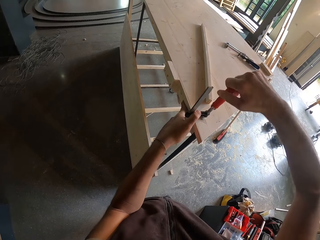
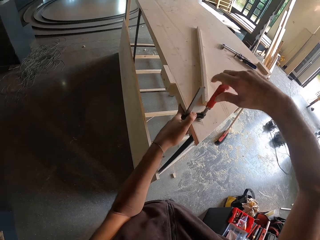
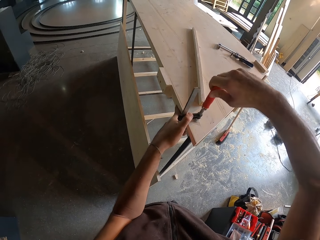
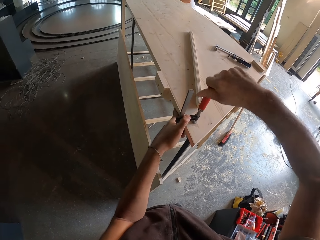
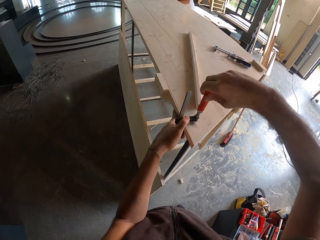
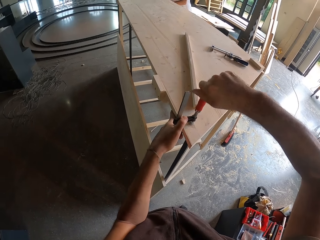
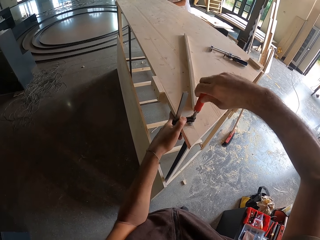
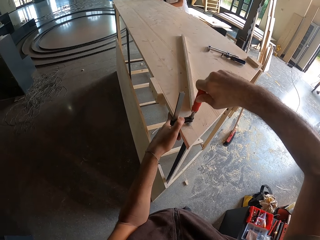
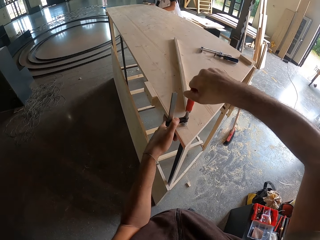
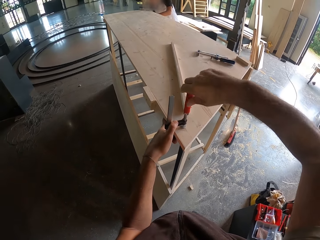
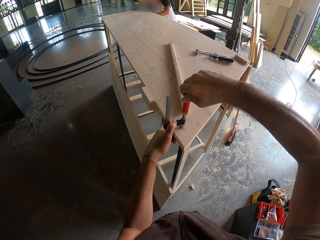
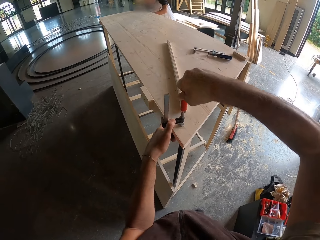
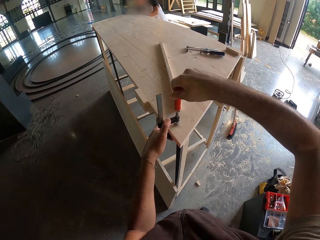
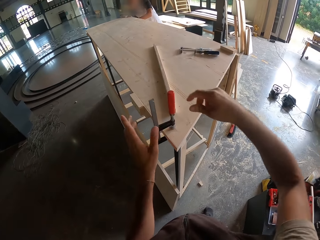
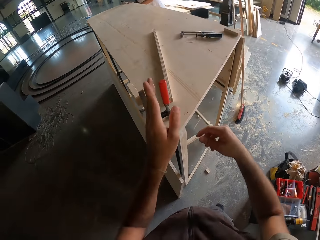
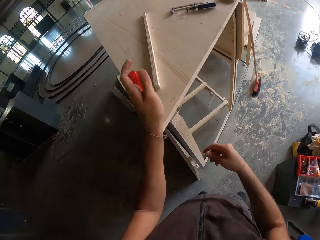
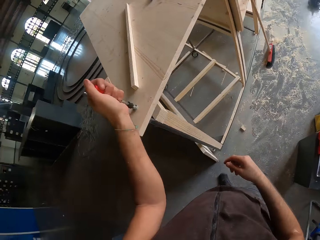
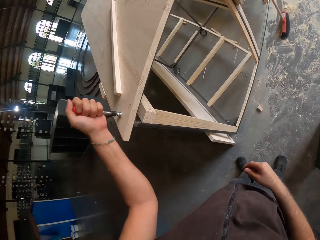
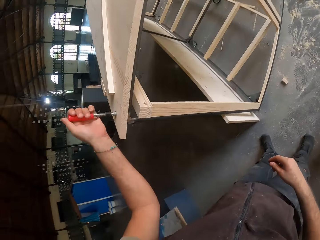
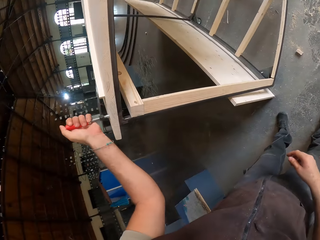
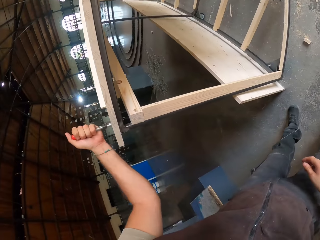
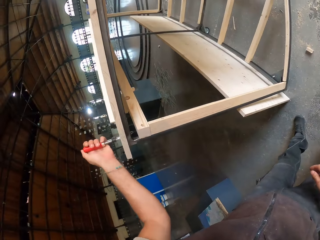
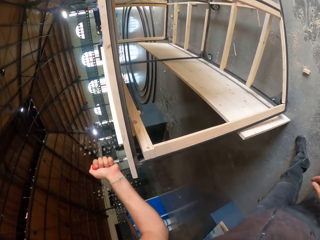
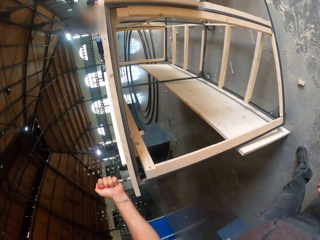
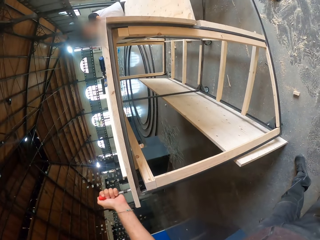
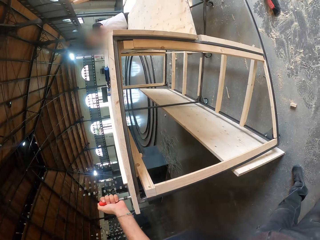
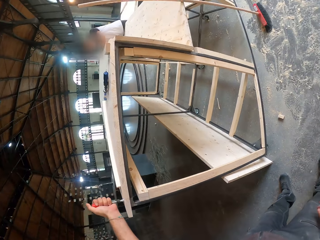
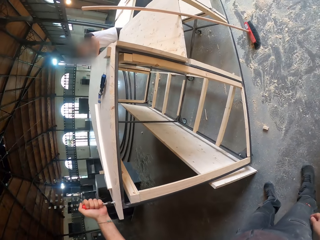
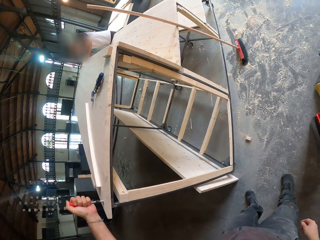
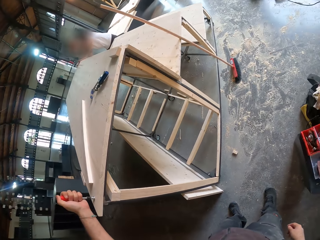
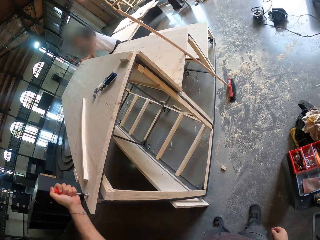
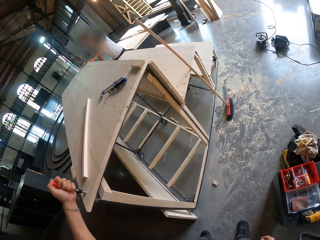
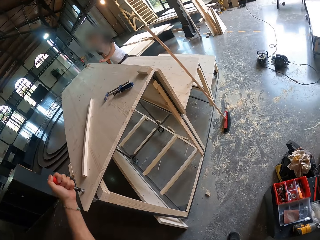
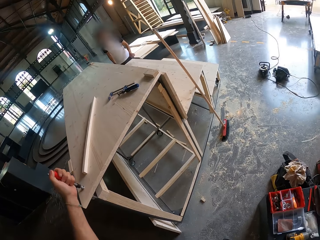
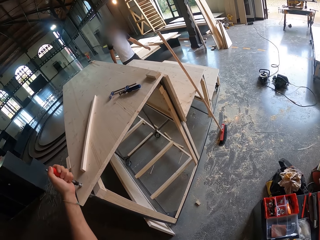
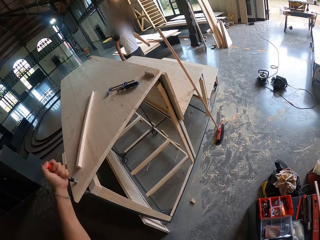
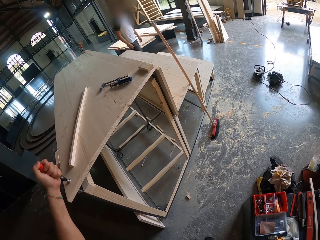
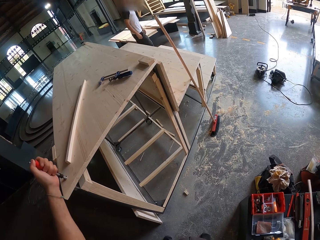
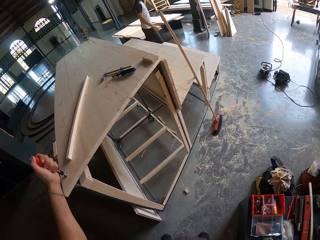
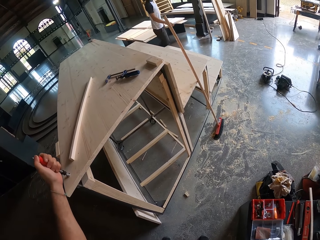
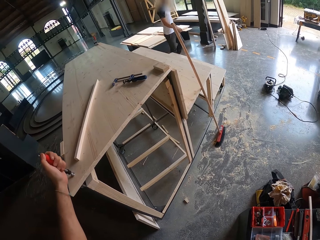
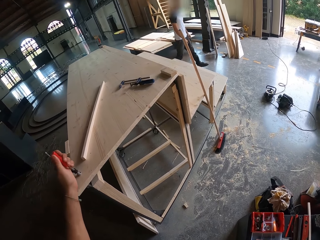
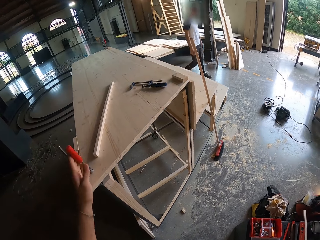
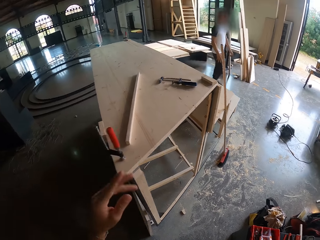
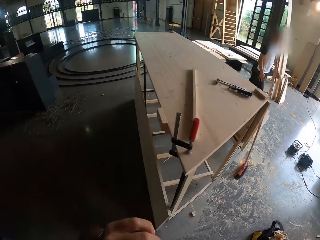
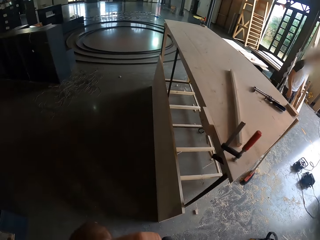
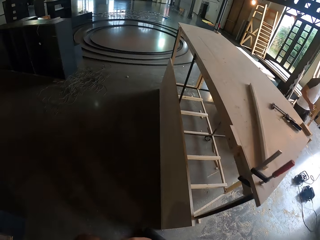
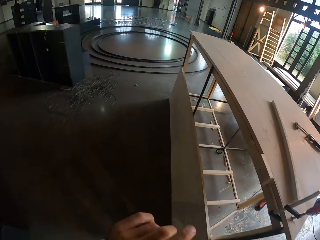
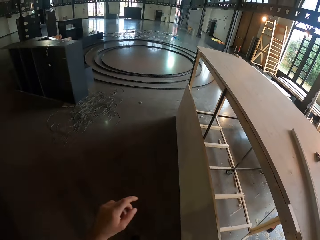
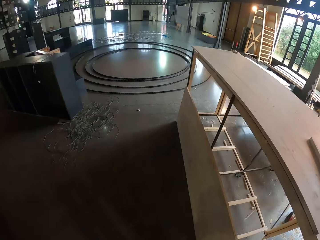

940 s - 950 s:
A man holds the surface plank of the wooden structure with both hands. The camera wearer tightens the F clamp on the wooden structure with his left hand.

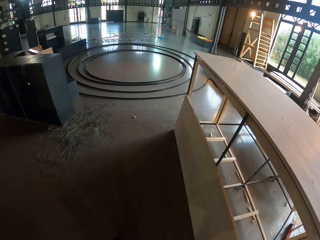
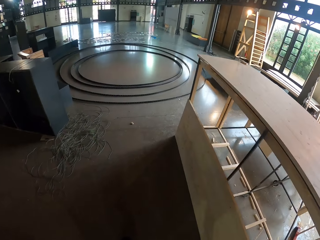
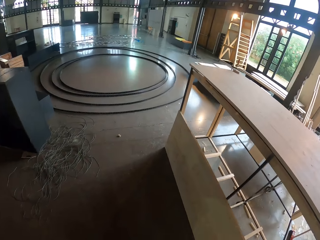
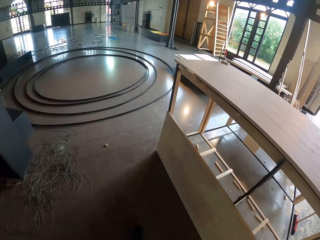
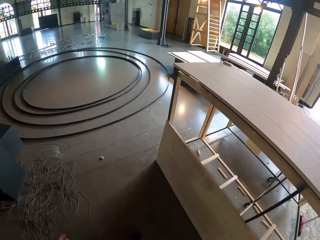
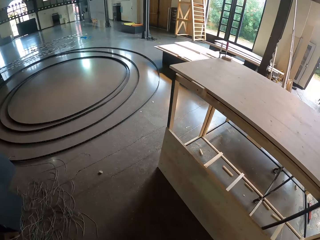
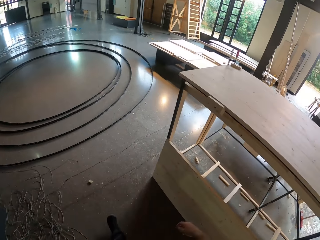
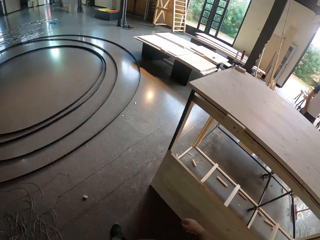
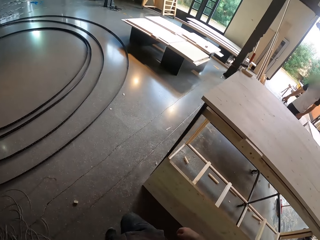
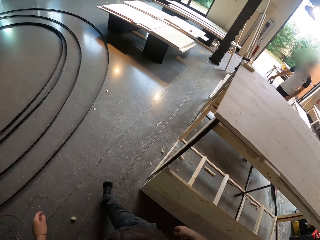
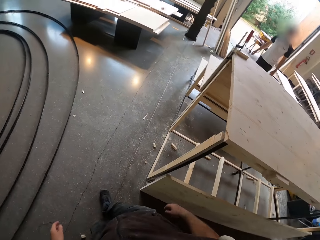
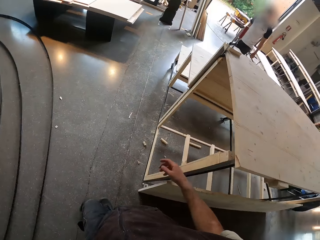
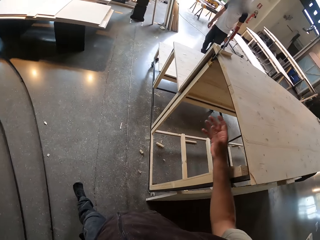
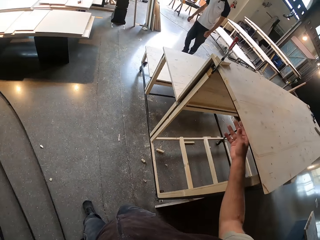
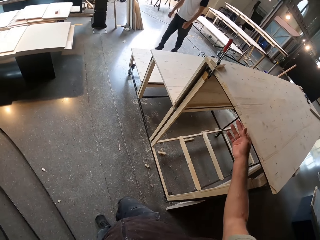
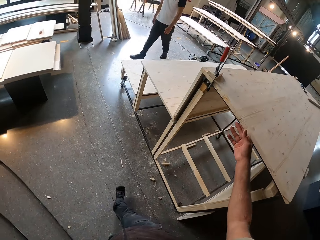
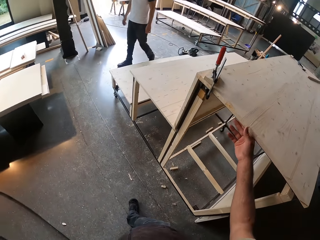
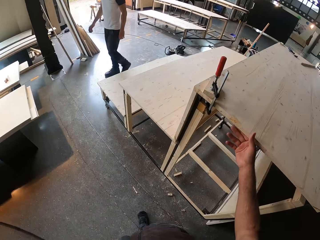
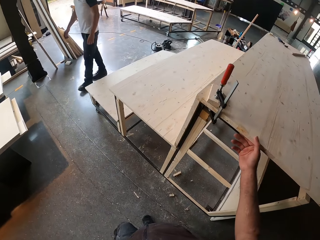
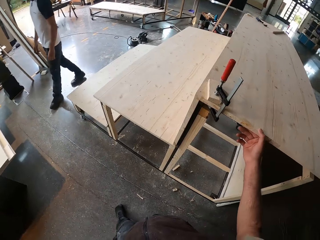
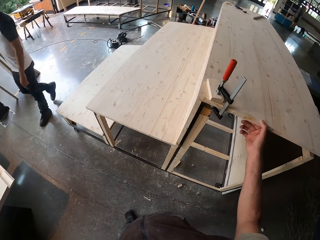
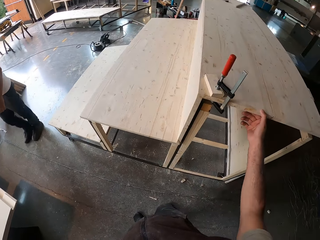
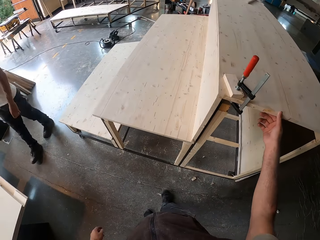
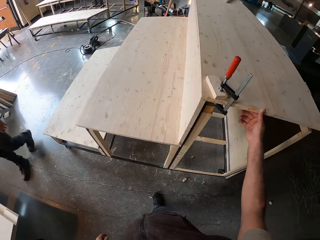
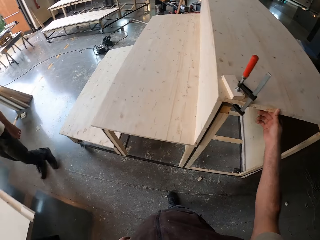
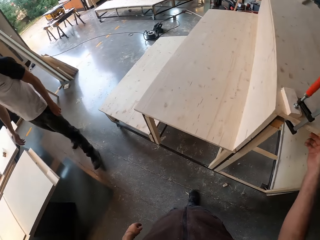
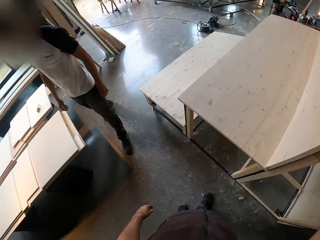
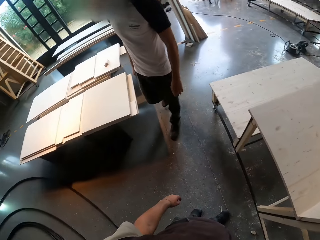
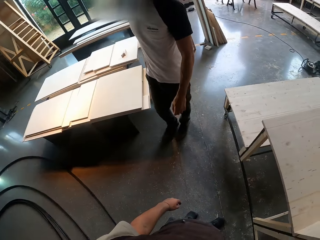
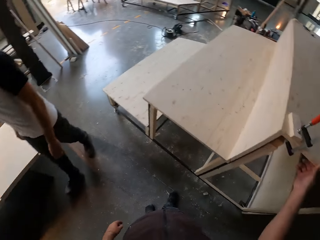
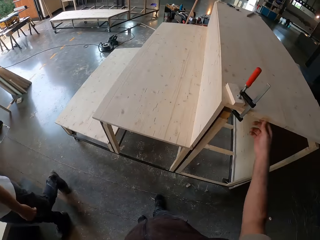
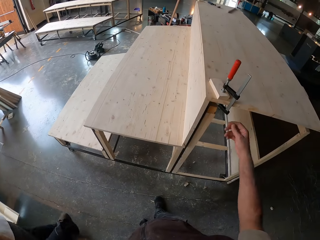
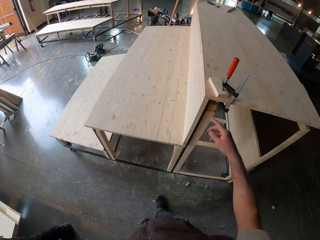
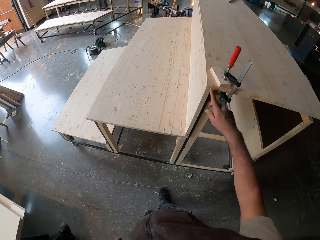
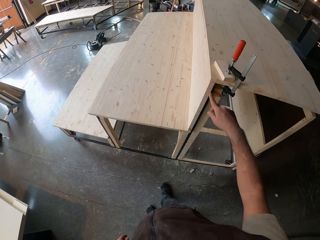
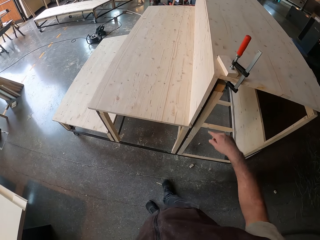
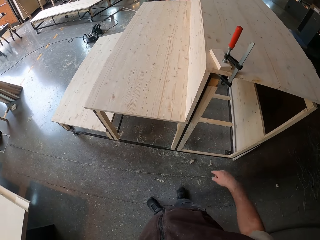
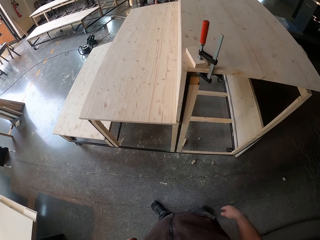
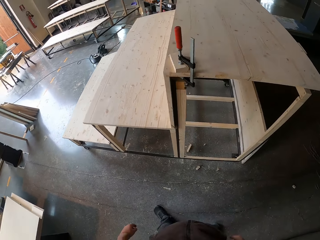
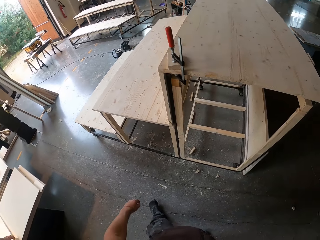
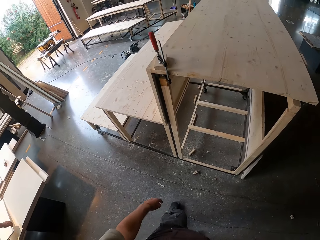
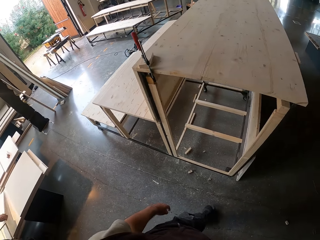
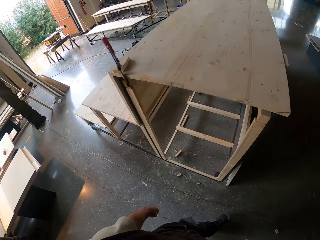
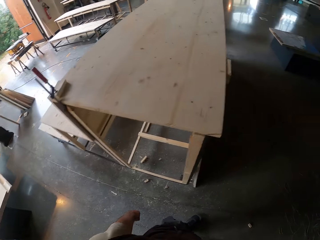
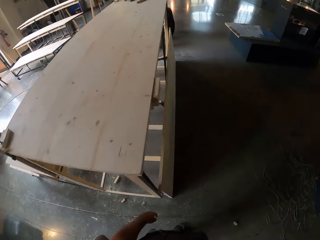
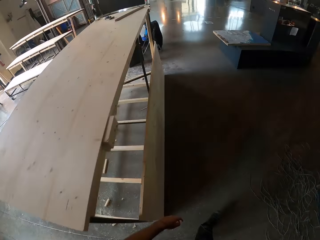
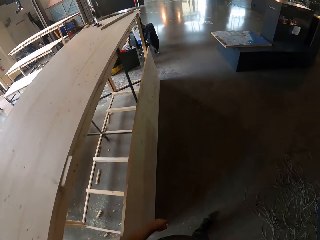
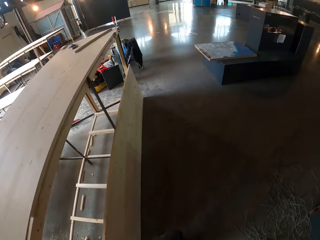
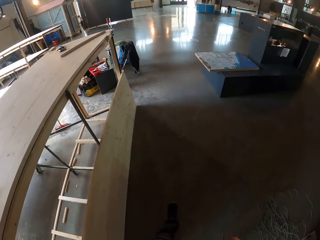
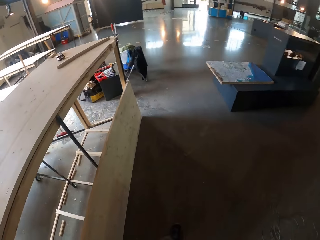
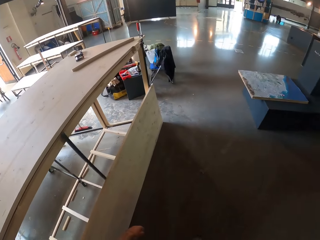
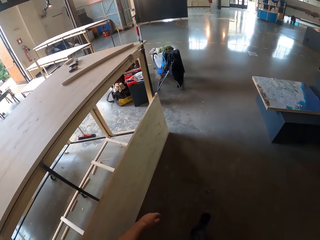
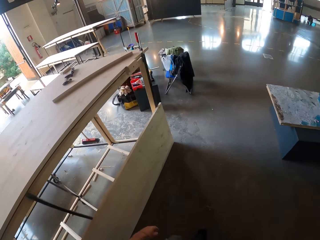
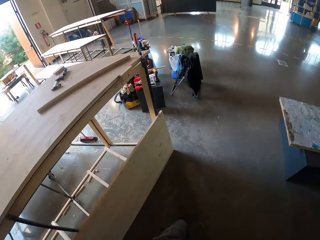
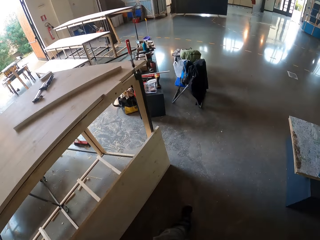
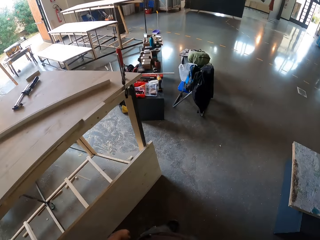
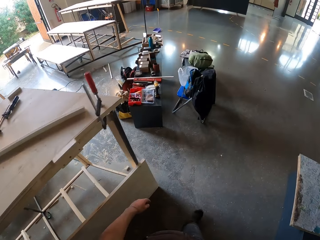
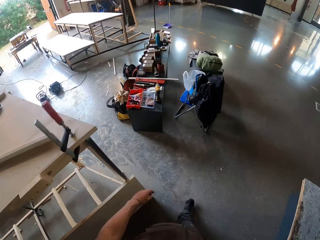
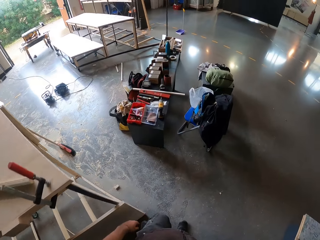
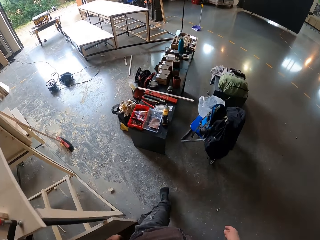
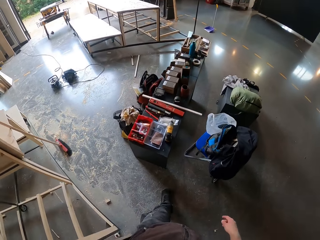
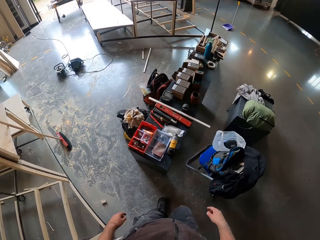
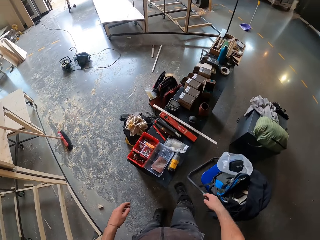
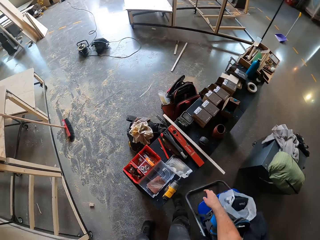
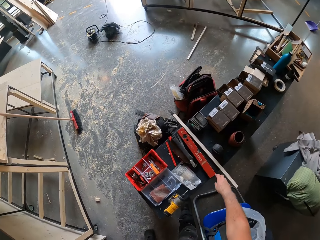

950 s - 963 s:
The camera wearer works his right hand under the plank surface of the wooden structure.
